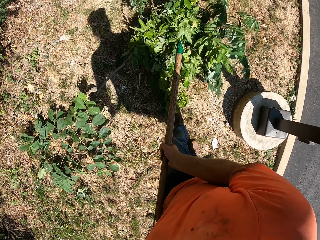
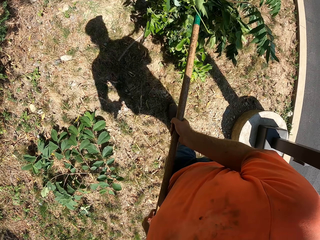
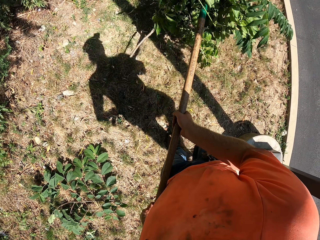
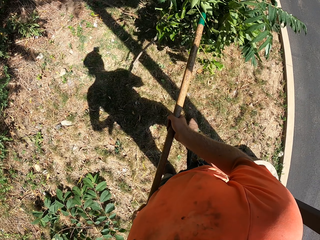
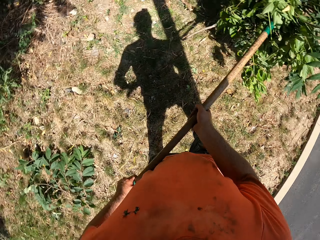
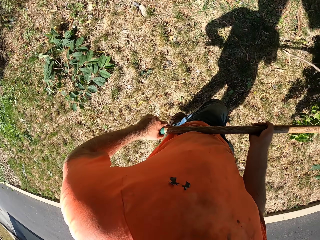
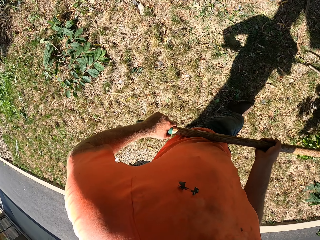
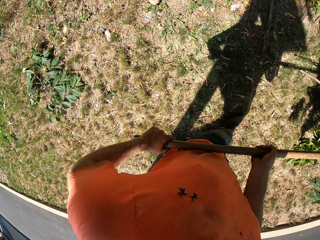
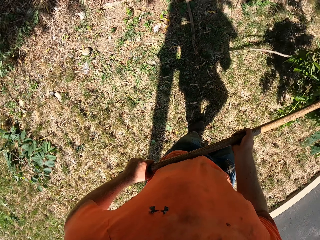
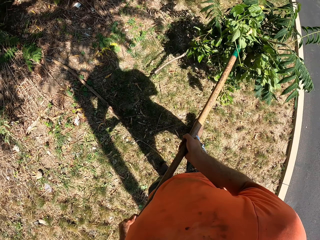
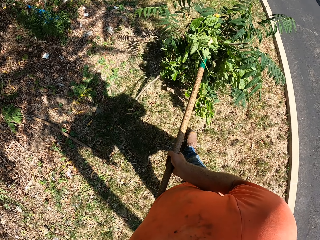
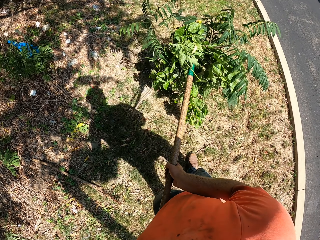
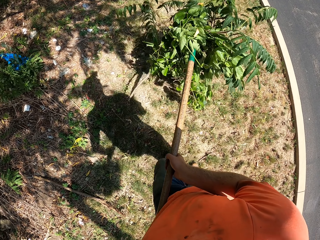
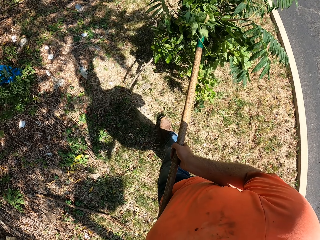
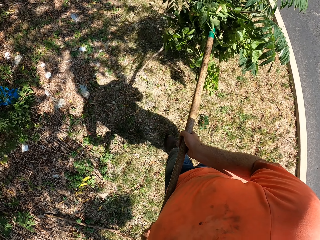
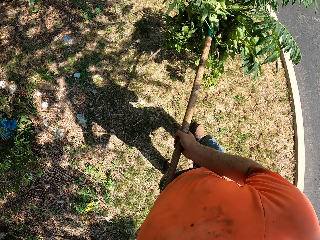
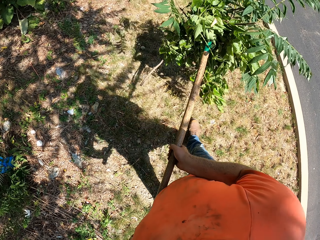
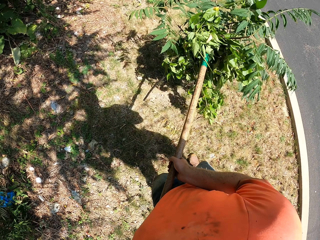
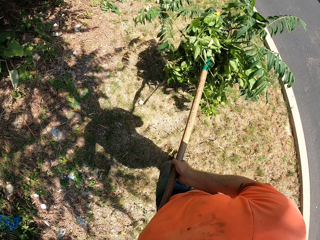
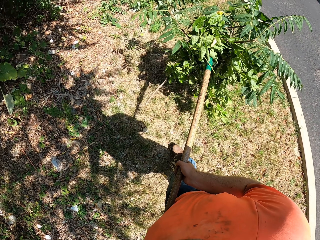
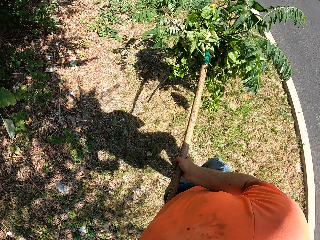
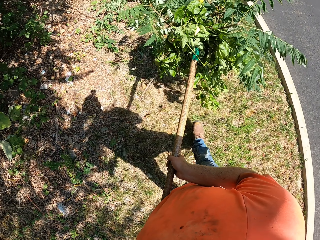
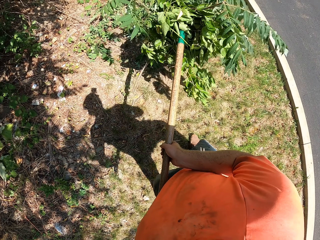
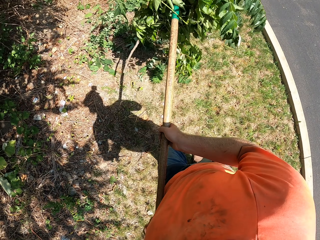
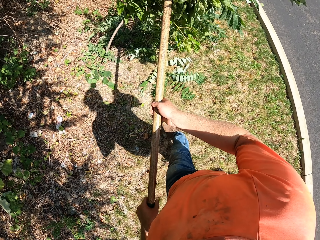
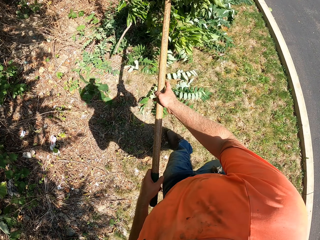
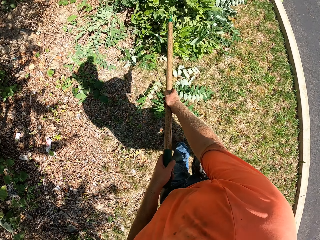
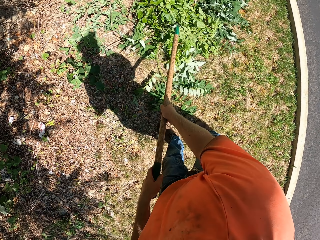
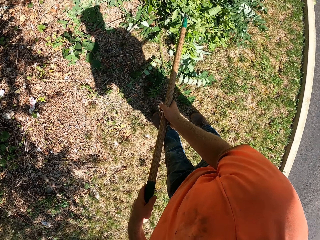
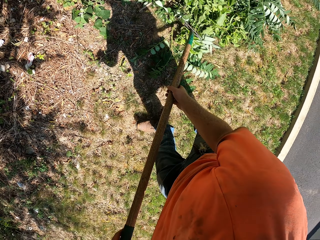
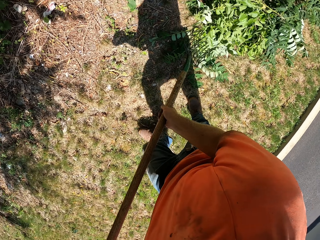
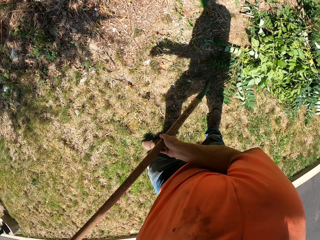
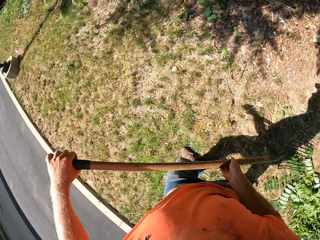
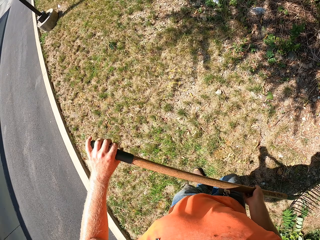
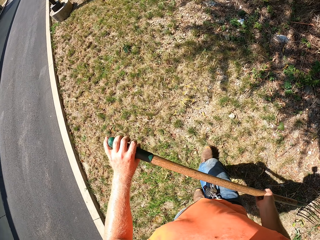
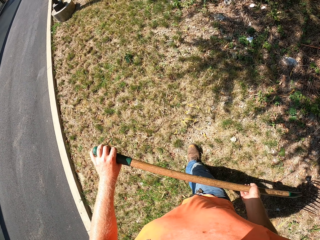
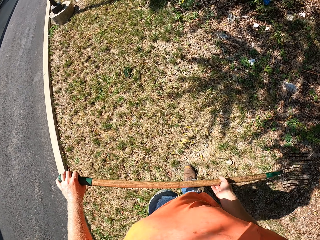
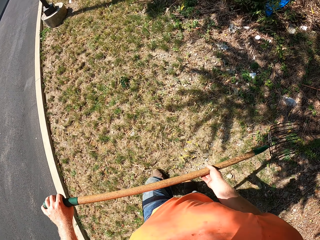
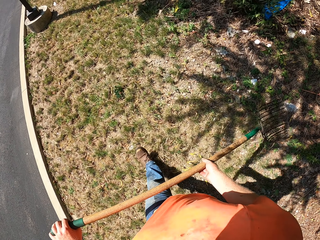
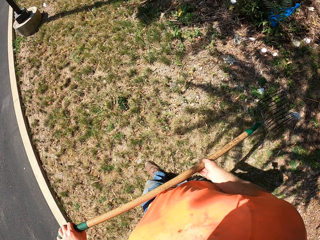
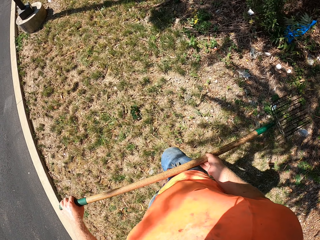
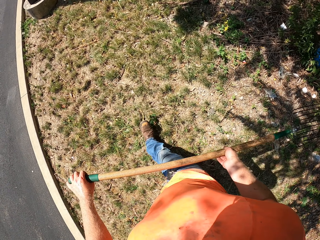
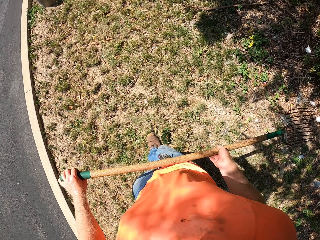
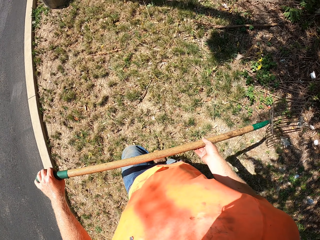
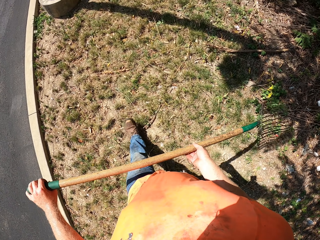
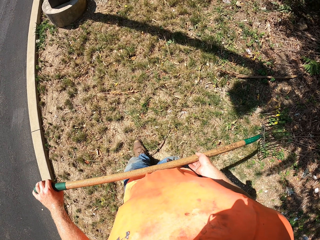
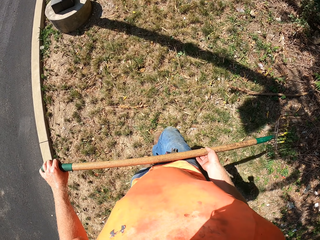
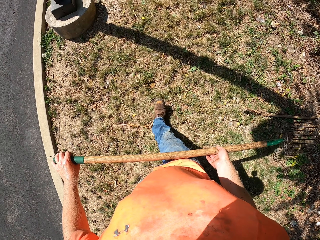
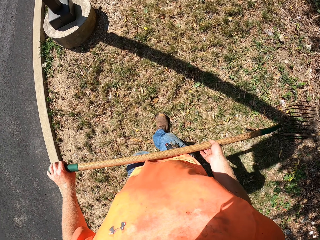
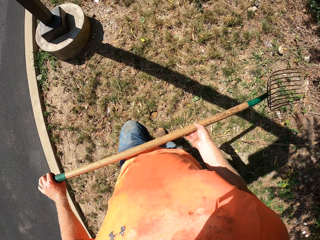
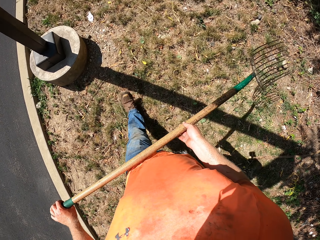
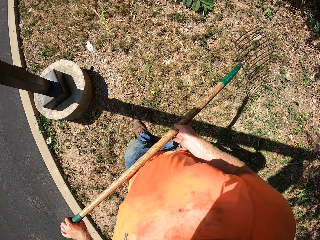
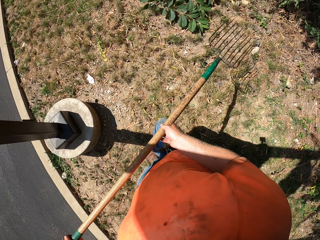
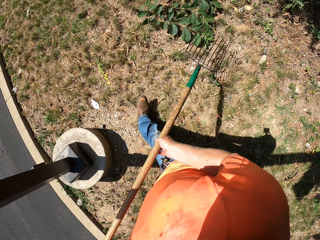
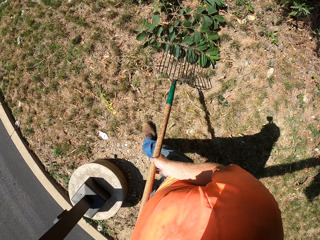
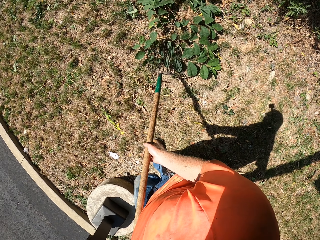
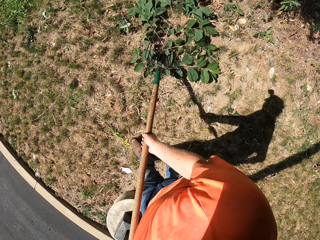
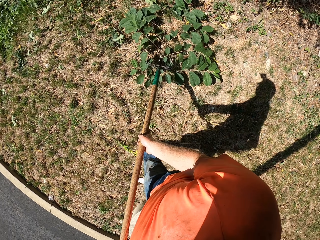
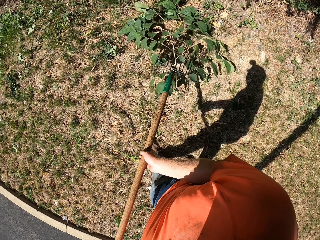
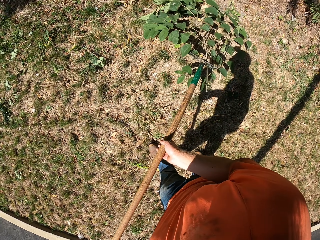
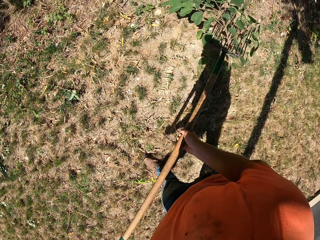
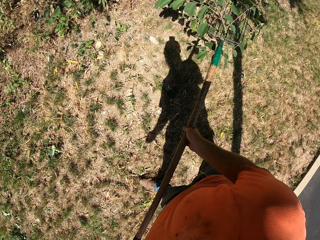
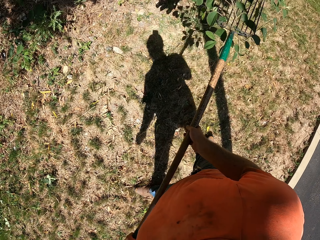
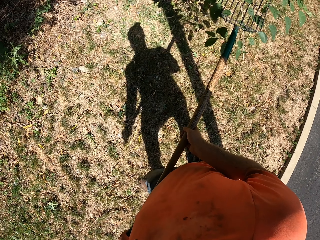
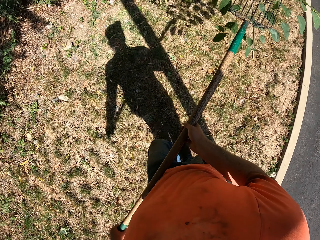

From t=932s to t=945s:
The camera wearer drops the leaves from a rake. They walk.

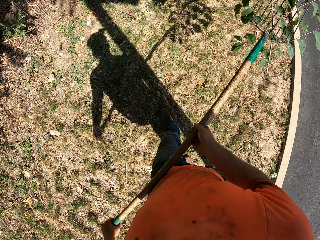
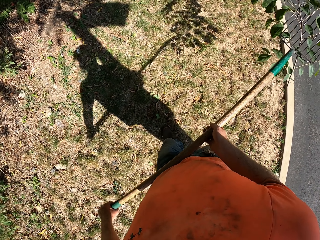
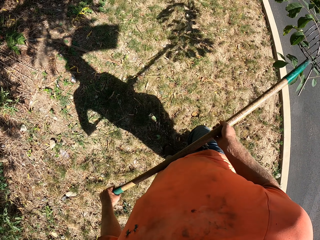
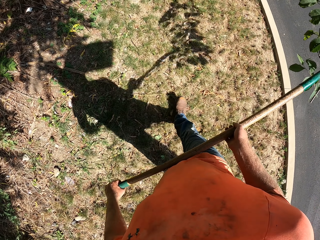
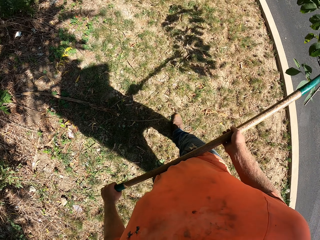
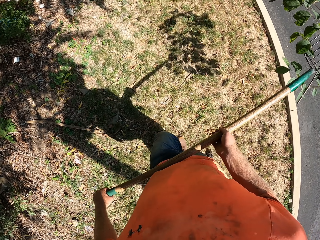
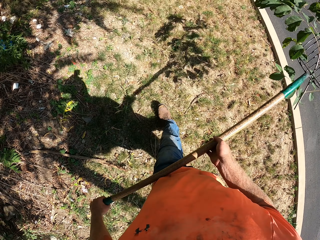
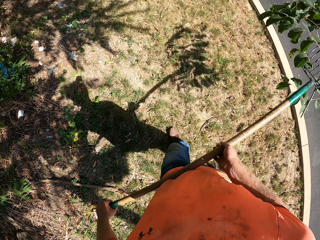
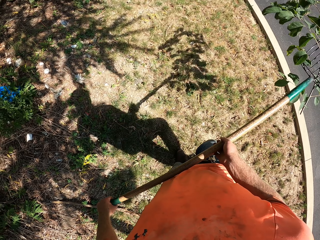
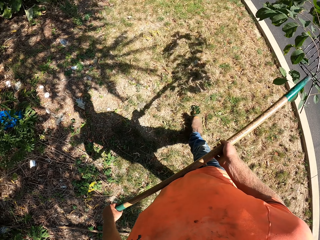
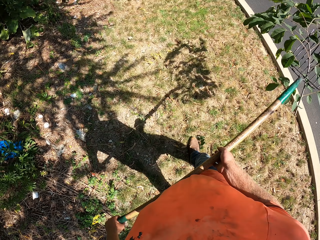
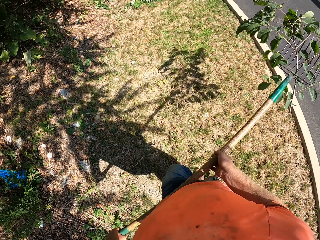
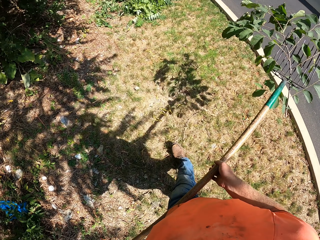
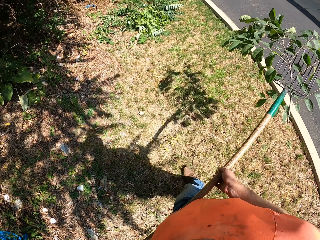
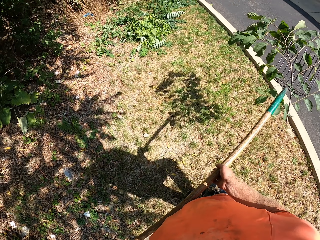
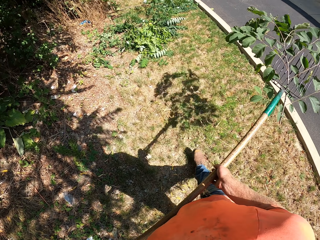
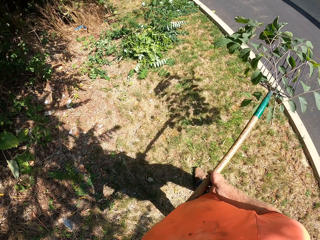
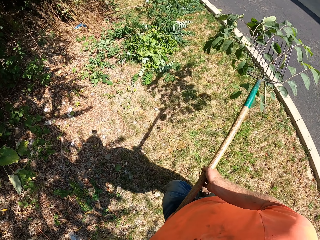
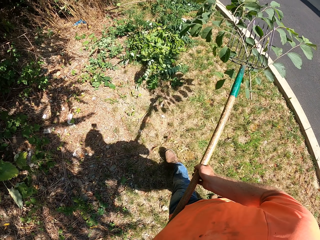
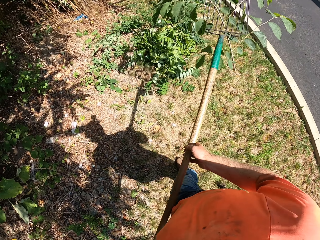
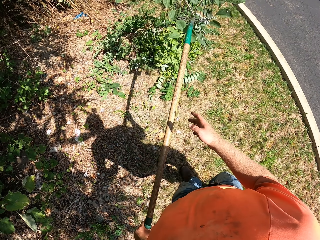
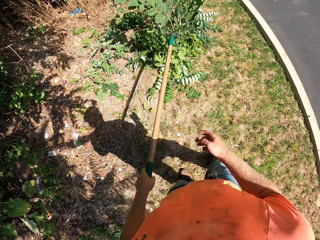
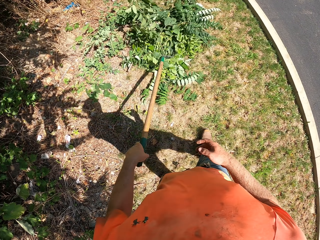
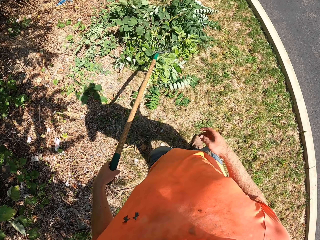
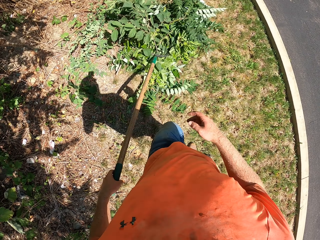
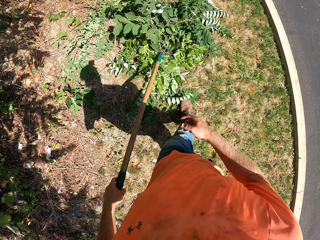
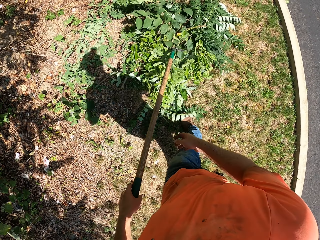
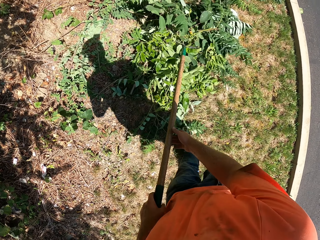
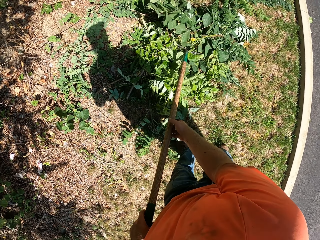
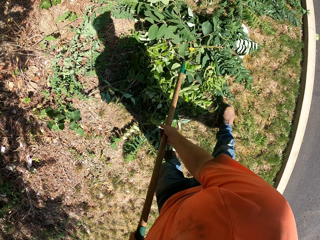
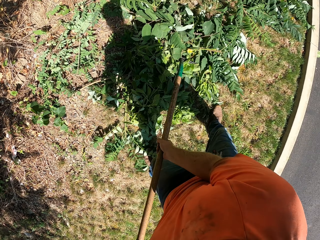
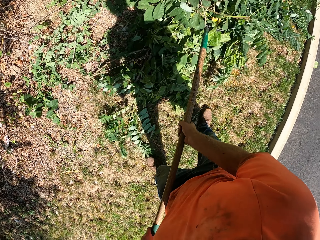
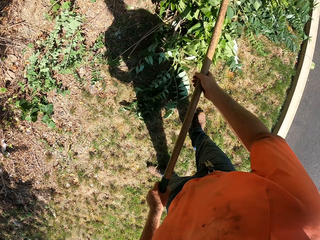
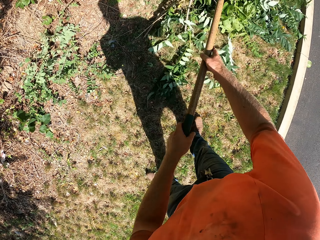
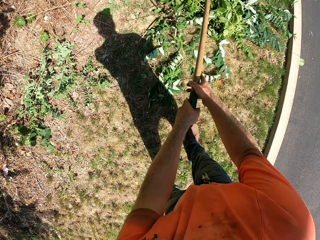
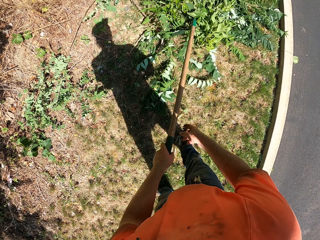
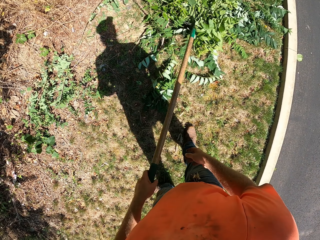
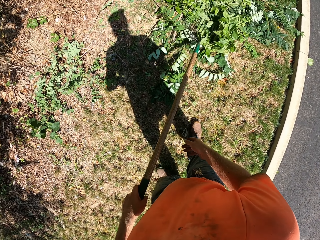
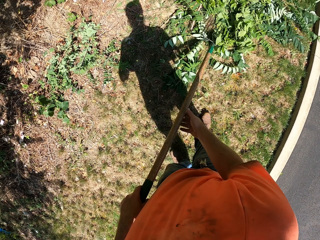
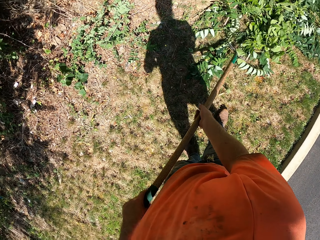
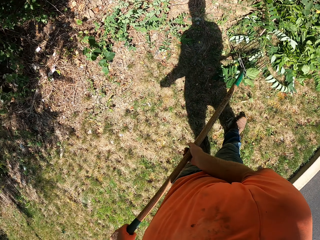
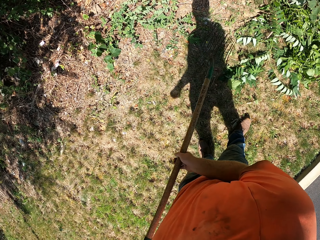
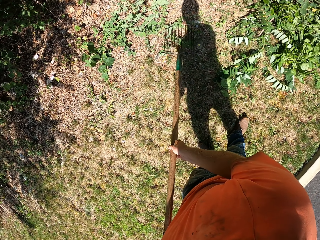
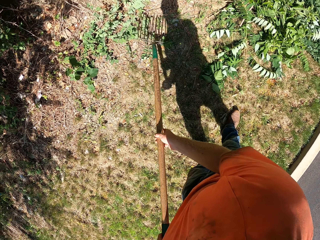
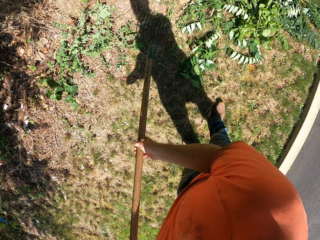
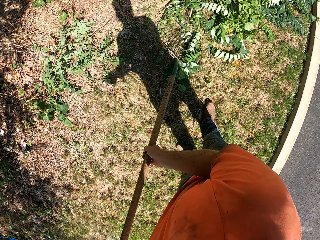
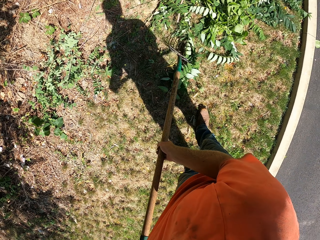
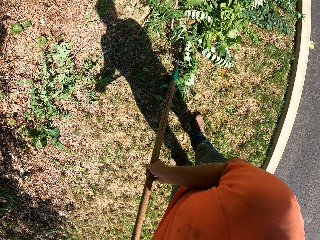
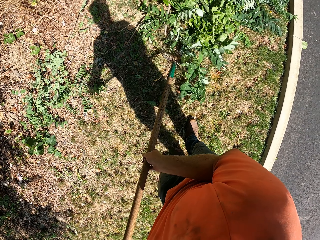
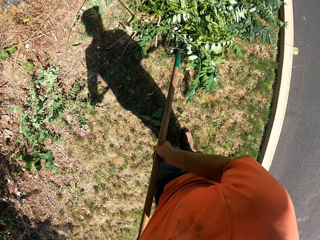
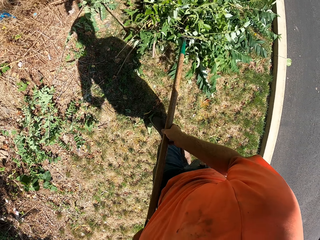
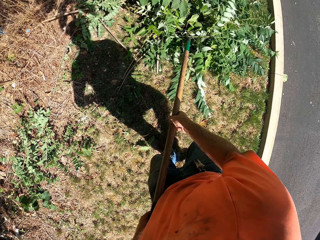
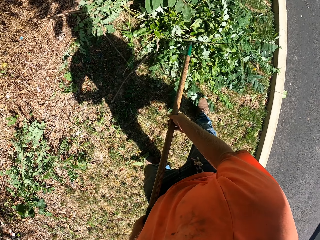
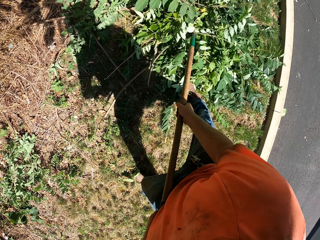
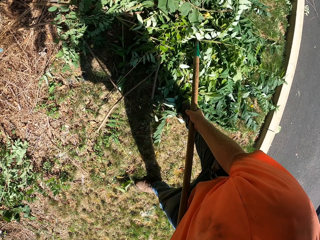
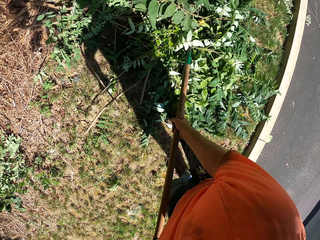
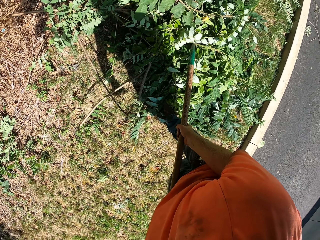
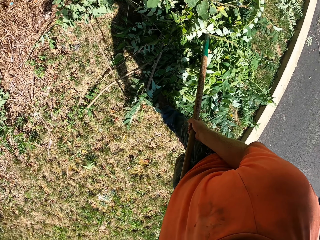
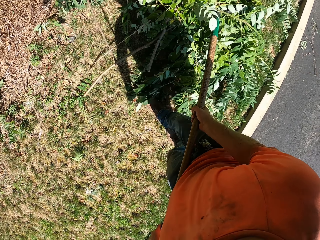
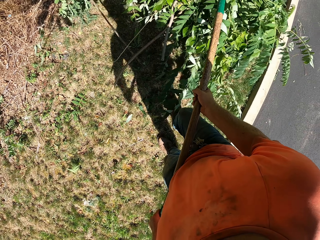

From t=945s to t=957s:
The camera wearer collects the leaves using a rake. He drops the leaves from the rake. He packs some branches into the bush with the rake in both hands.
